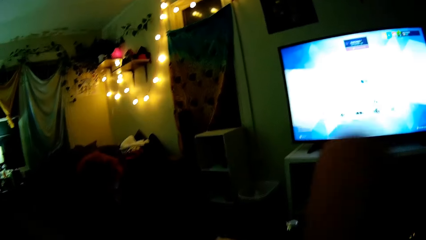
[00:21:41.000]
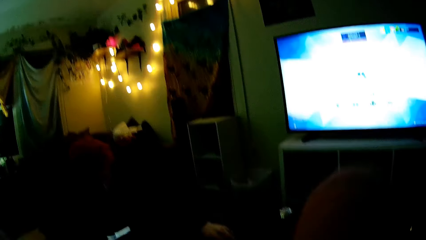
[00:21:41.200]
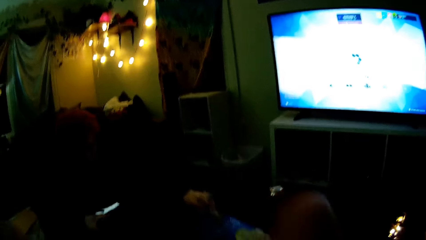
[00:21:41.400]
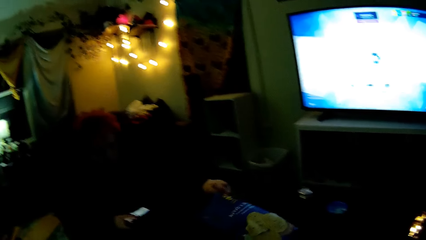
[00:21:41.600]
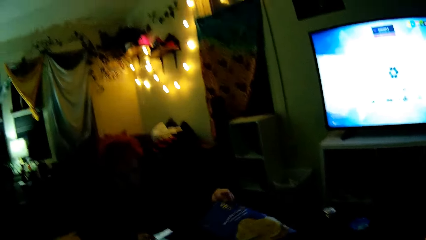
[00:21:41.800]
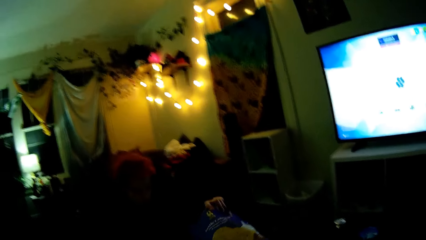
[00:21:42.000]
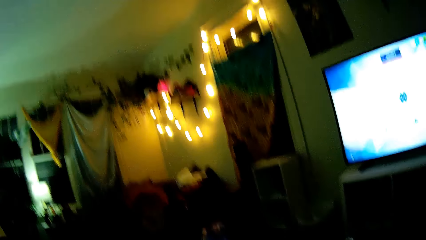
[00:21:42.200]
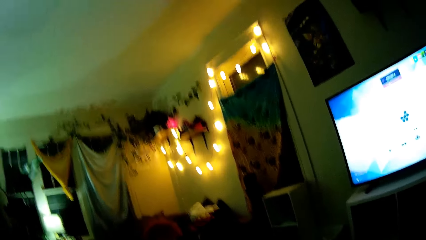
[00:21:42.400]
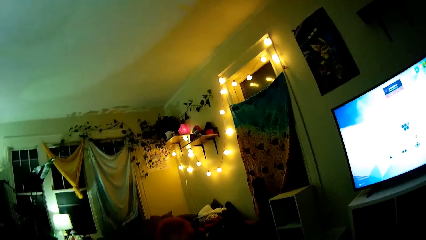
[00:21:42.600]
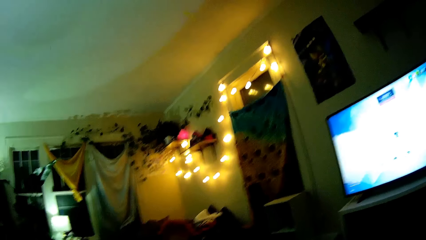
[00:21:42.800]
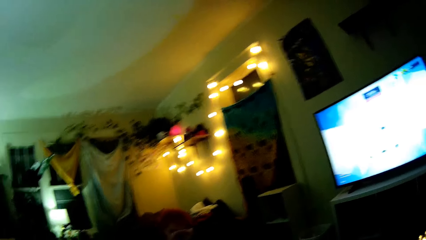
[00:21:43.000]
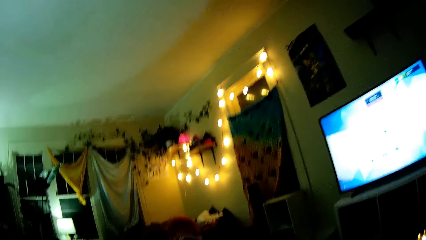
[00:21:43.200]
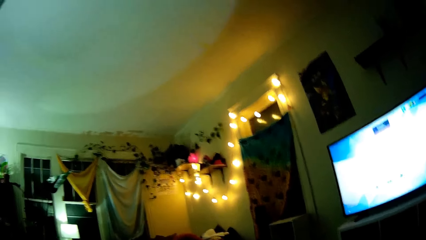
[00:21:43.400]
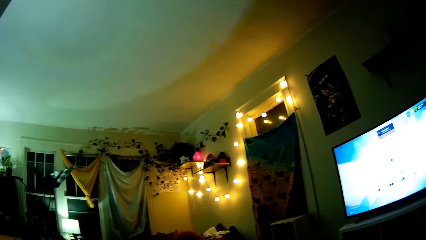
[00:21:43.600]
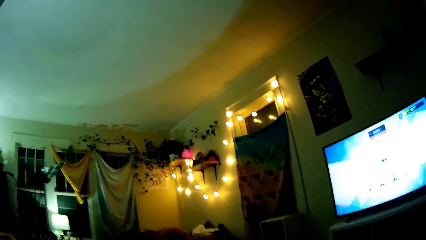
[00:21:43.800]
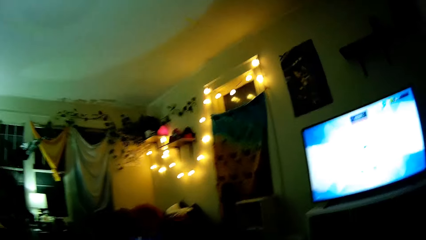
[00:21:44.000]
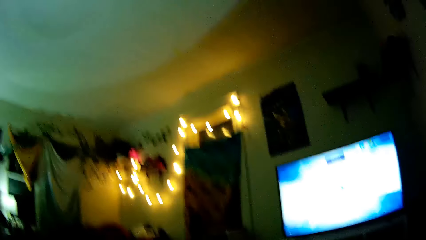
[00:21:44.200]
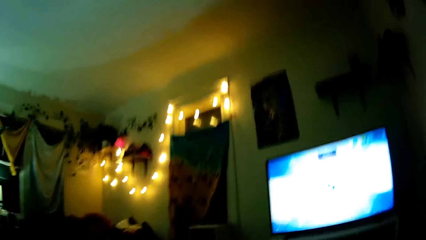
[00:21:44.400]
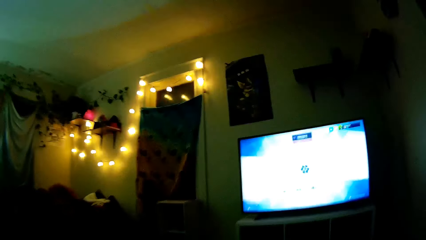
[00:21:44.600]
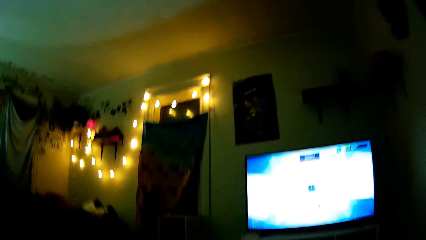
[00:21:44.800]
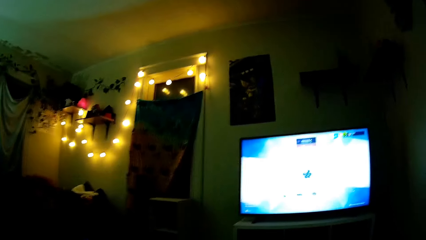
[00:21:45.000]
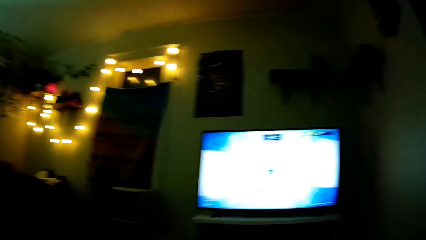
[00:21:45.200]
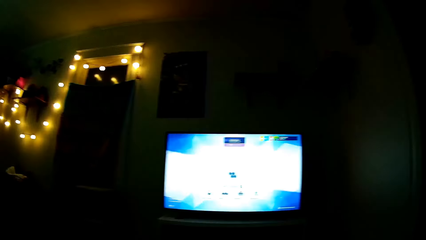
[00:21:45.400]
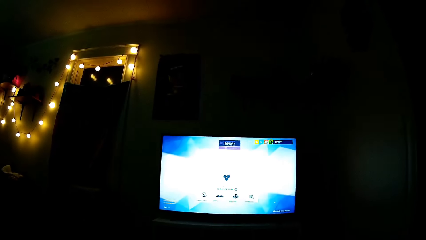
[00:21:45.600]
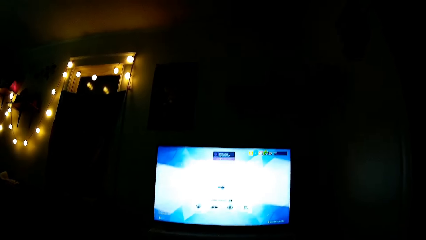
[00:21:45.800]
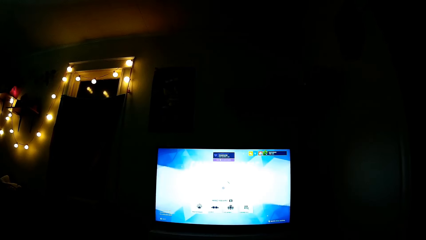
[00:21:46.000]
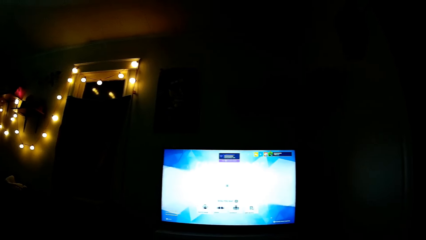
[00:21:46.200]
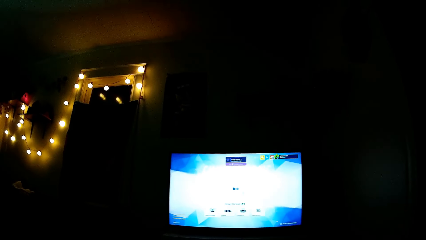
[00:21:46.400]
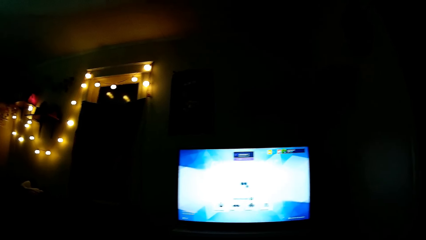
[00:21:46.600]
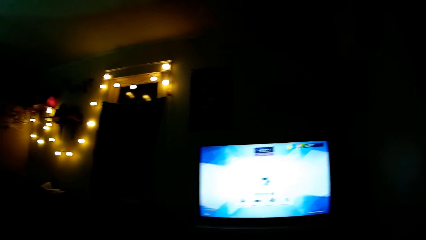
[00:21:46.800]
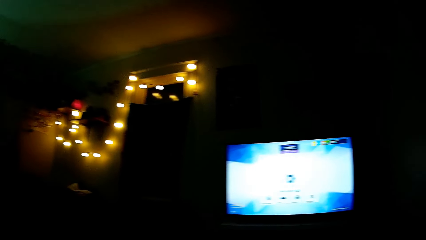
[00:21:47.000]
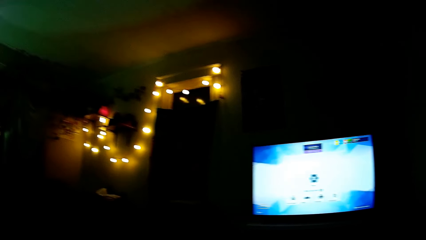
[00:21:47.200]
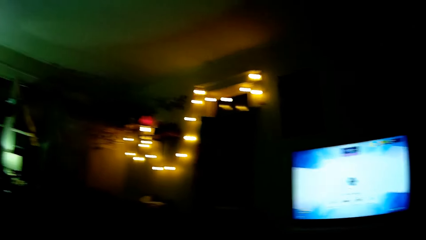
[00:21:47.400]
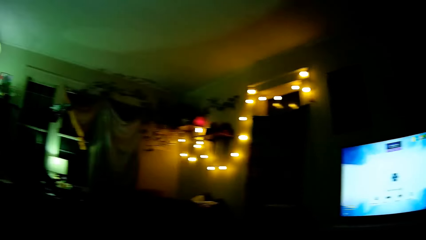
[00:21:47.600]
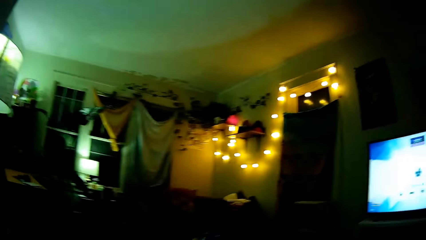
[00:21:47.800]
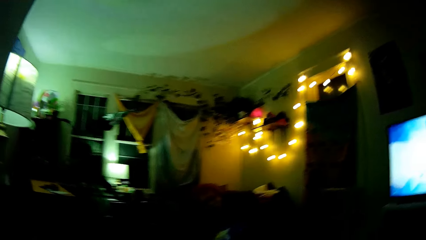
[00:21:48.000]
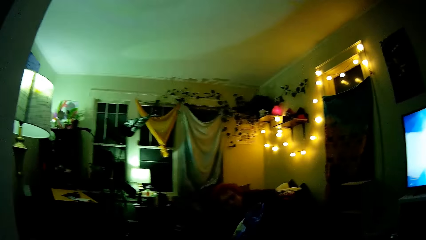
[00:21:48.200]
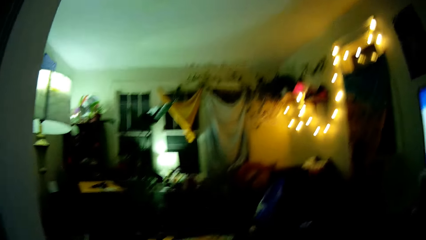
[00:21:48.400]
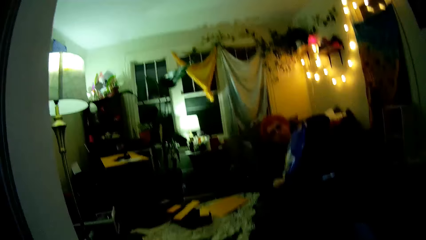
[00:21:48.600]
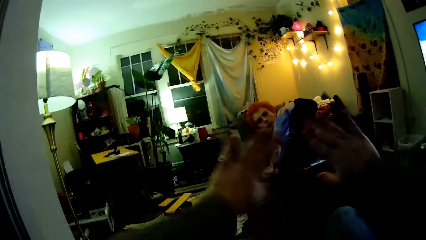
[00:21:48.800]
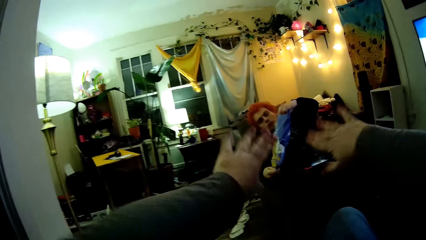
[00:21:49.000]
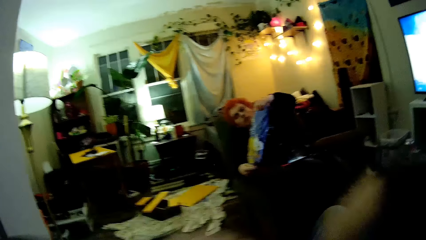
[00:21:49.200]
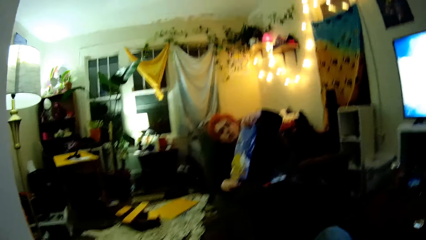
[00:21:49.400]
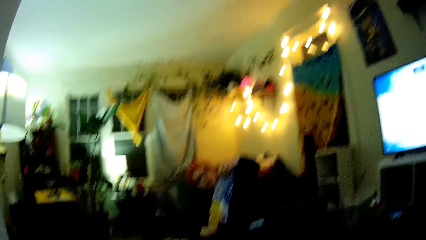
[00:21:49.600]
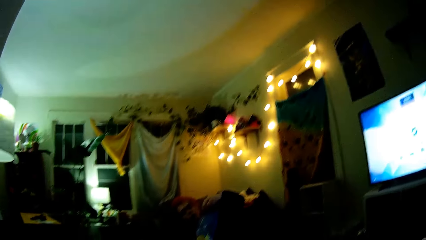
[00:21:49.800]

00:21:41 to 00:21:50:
A man takes crisps from the table. The camera wearer looks around. The man holds something.
